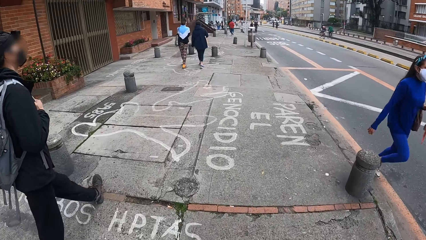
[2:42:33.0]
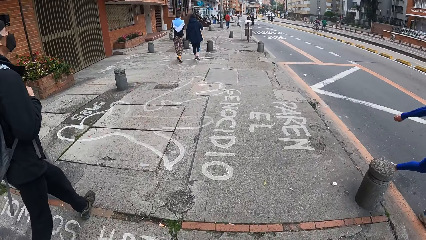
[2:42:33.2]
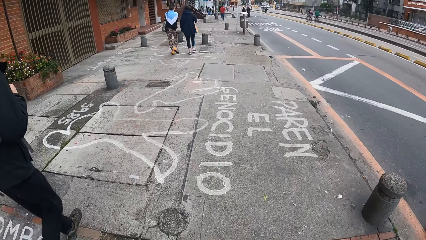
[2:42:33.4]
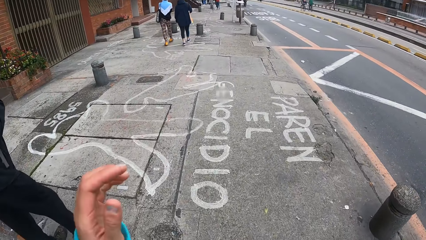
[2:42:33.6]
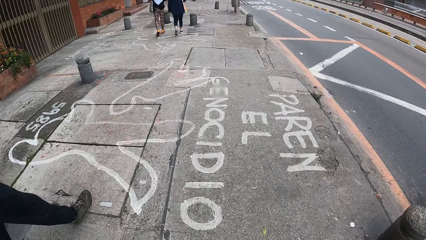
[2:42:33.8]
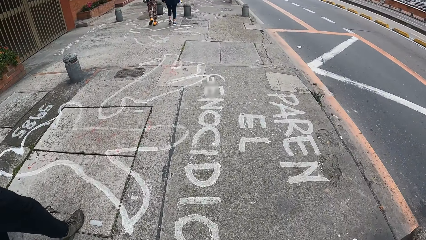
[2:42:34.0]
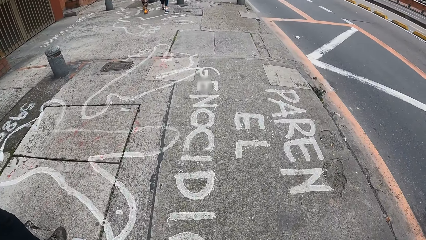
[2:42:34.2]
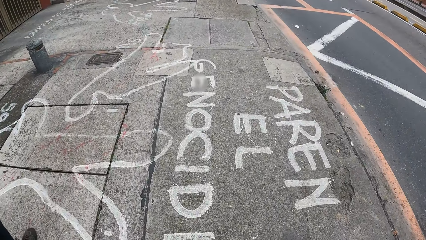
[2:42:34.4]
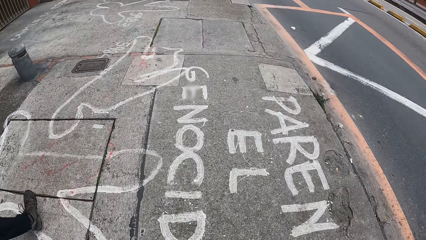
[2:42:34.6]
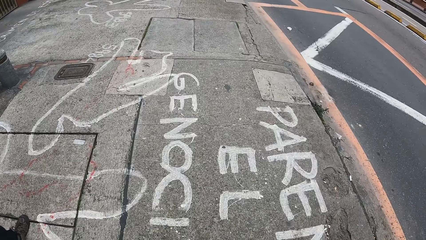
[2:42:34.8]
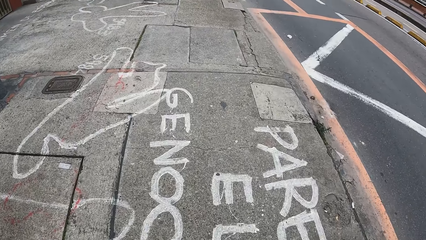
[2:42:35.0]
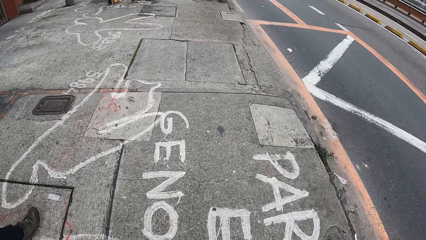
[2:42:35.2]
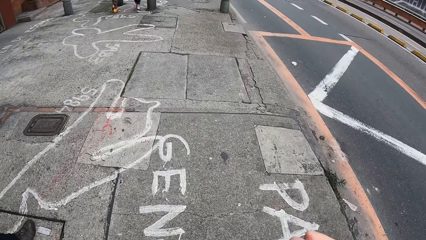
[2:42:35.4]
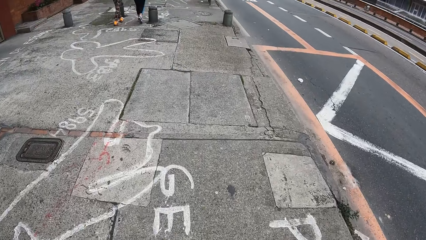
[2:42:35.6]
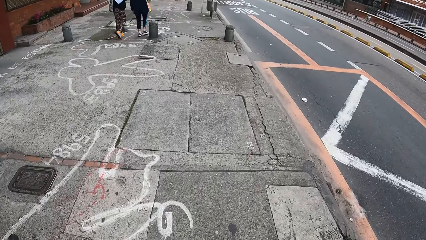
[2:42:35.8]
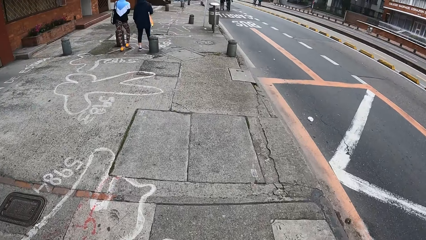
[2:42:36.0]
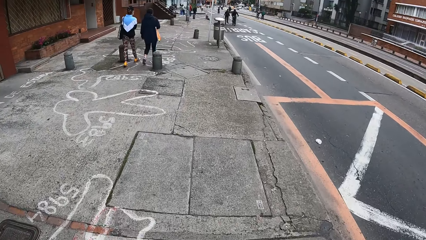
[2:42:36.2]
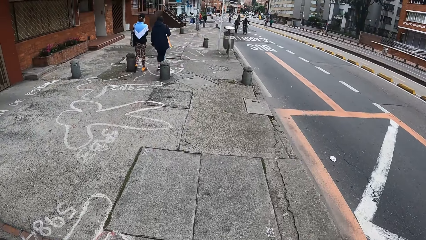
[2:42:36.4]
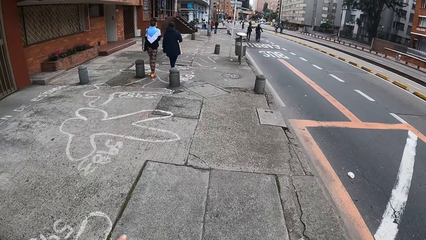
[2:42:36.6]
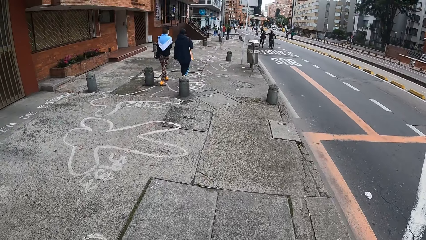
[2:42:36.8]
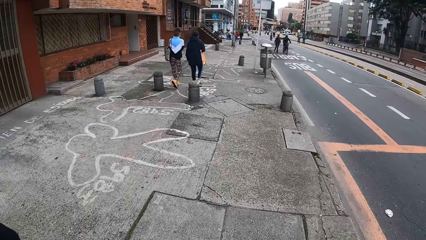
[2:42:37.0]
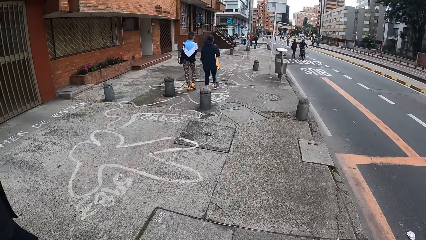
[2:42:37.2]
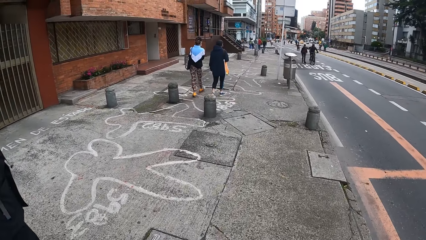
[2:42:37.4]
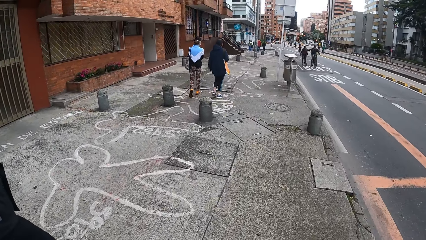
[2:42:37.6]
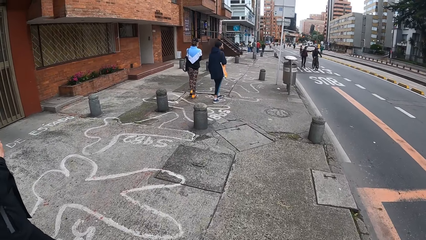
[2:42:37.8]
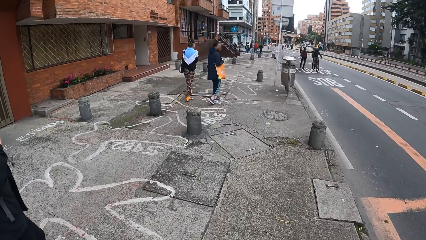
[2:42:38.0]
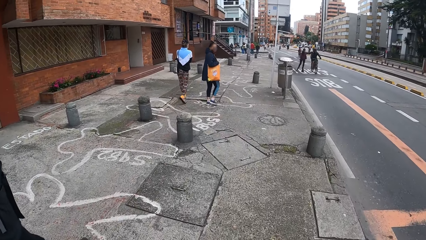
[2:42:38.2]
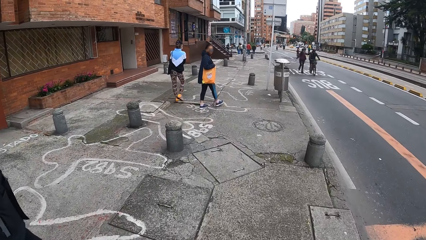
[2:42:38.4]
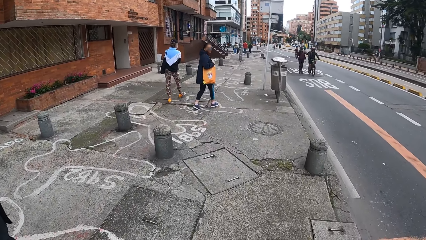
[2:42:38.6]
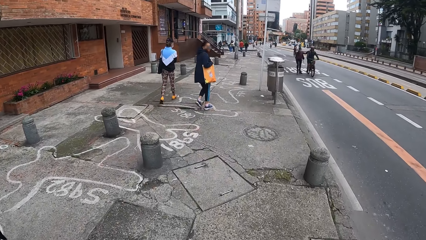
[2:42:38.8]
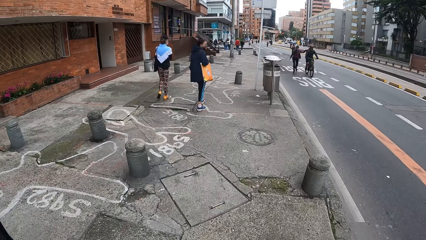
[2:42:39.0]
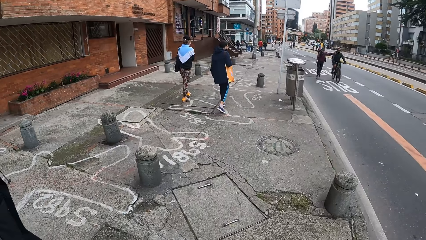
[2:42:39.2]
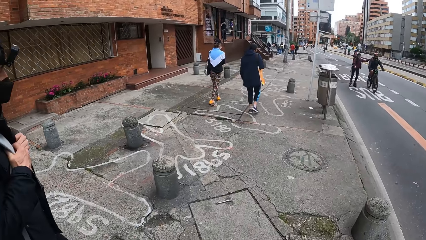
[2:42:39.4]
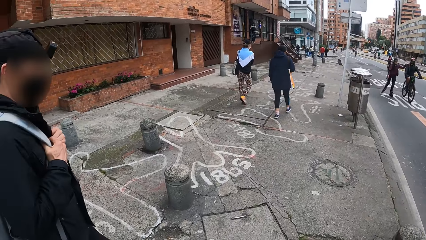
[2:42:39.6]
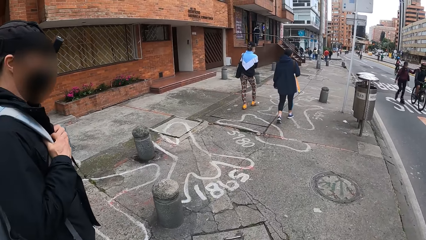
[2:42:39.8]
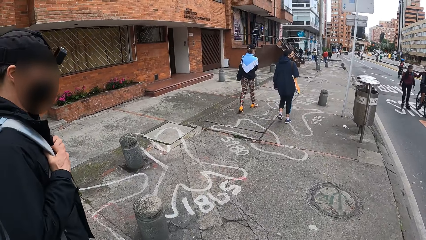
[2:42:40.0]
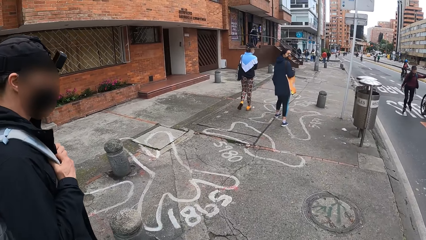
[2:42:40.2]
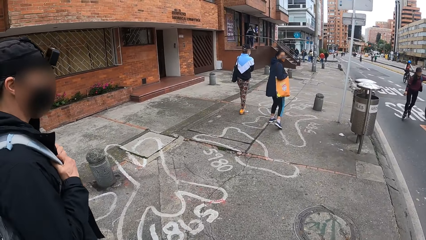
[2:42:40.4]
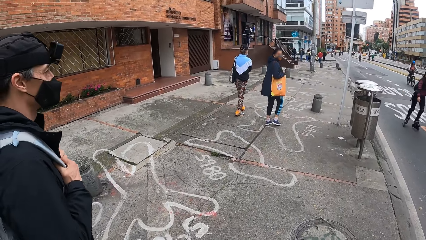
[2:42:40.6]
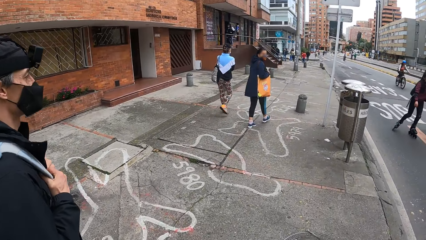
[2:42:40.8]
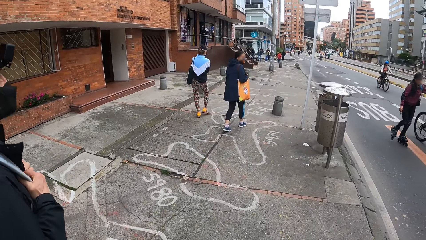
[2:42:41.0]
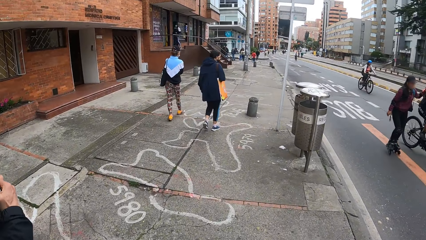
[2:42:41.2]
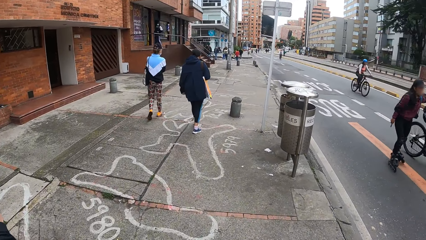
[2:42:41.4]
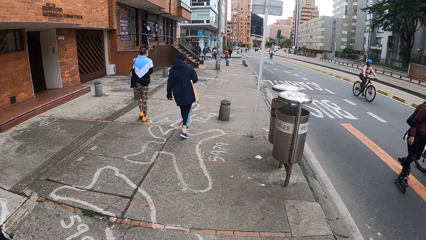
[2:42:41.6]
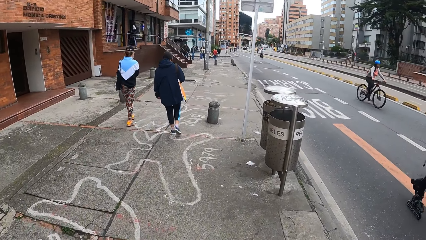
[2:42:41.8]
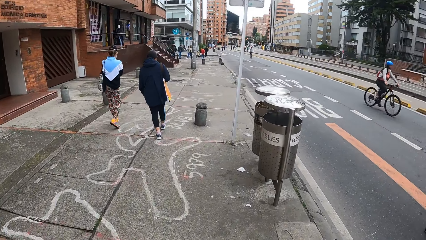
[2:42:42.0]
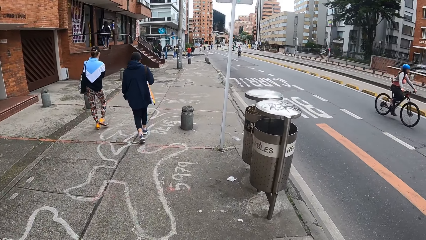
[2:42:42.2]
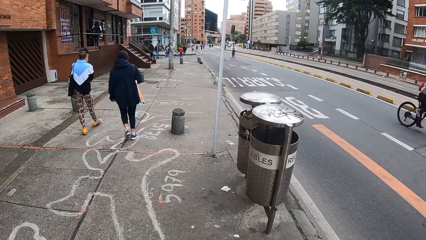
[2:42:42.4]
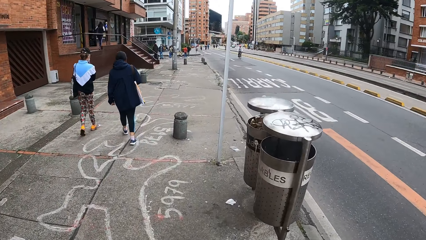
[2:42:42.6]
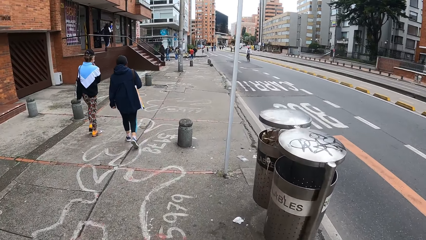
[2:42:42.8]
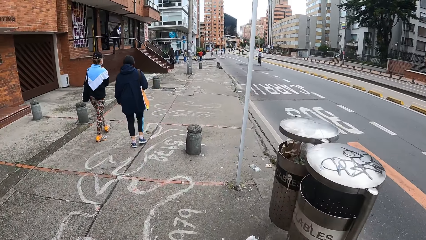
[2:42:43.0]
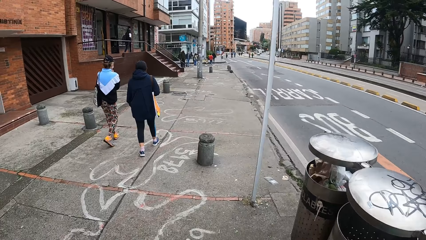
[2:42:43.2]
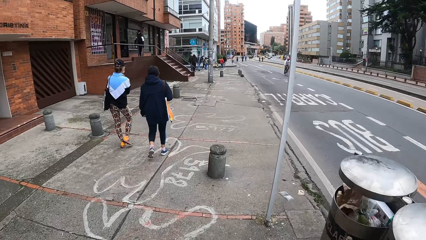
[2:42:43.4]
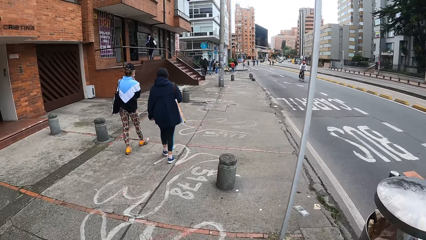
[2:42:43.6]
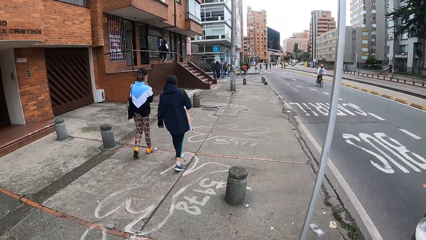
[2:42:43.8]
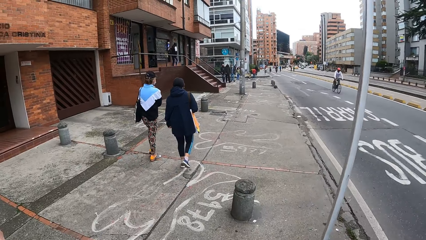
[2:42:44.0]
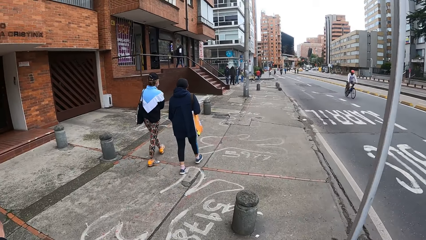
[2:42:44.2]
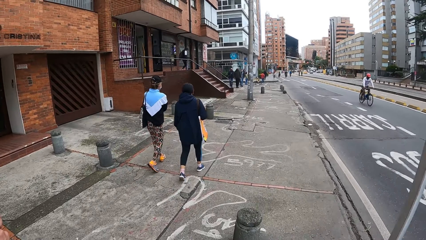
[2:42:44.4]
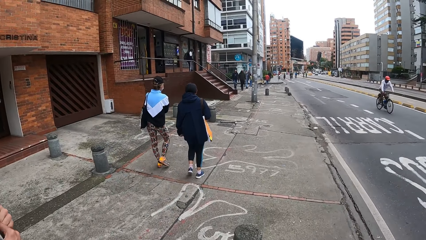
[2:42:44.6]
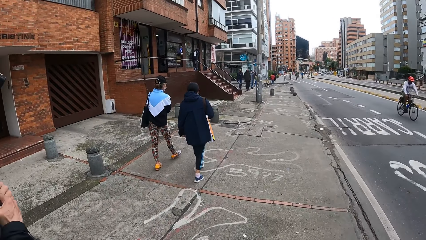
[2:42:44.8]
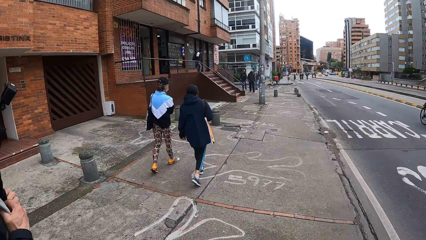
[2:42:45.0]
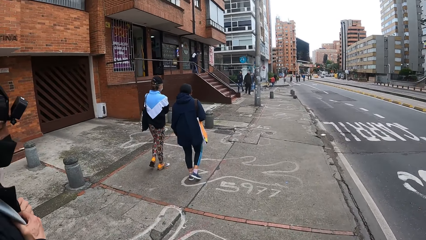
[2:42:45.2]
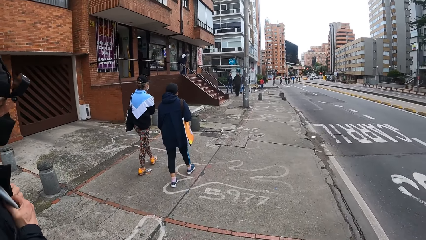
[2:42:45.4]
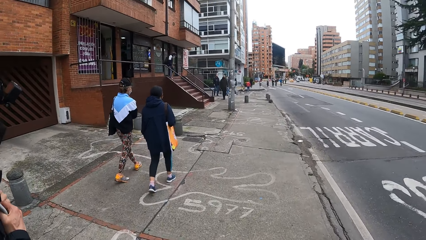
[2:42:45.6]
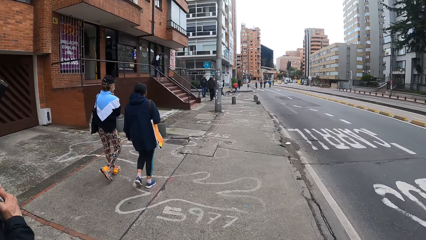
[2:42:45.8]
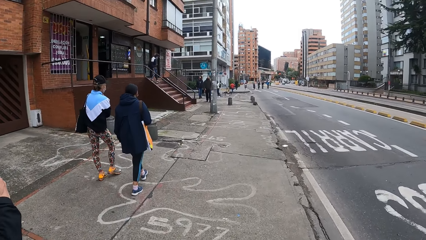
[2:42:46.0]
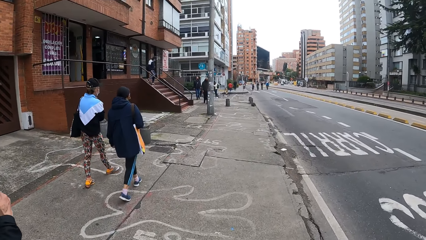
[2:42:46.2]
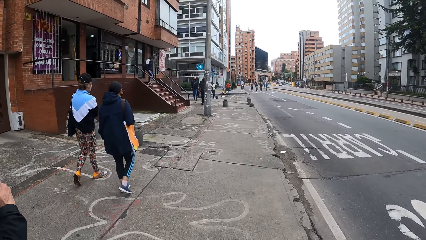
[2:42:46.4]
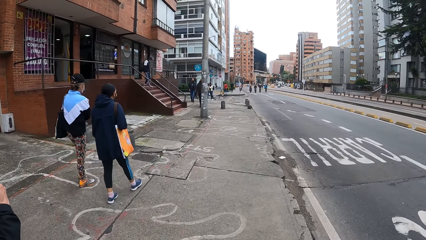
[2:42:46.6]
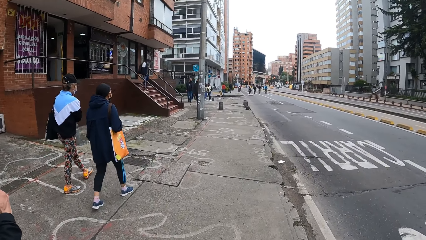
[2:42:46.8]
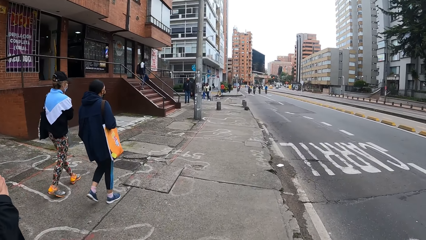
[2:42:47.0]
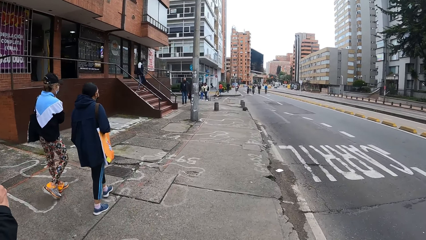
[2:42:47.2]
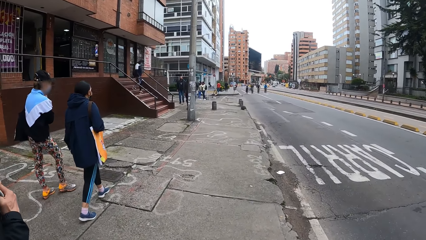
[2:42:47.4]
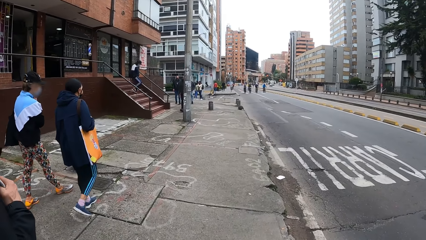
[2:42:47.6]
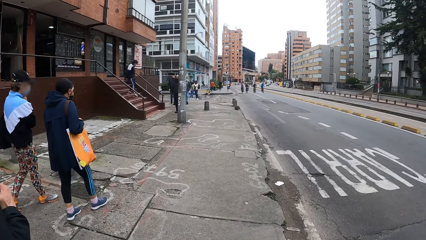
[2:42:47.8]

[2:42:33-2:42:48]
The camera wearer looks at the dustbins.
